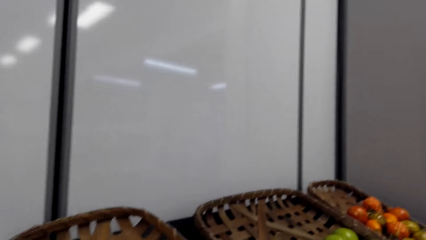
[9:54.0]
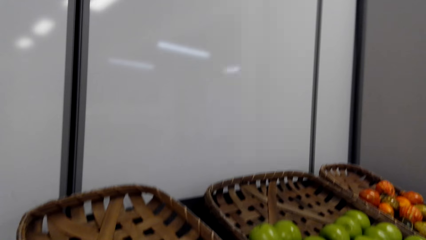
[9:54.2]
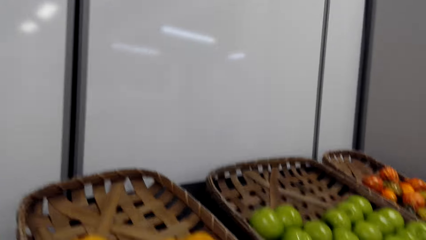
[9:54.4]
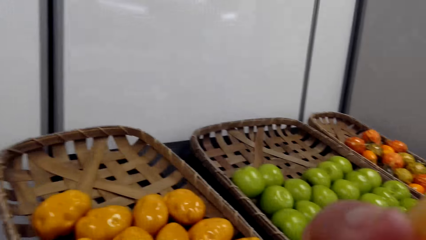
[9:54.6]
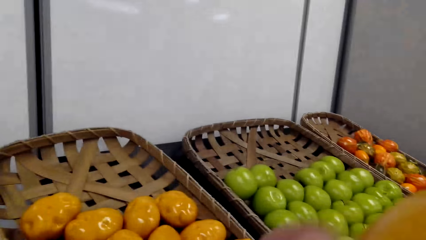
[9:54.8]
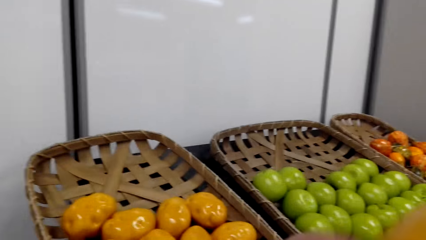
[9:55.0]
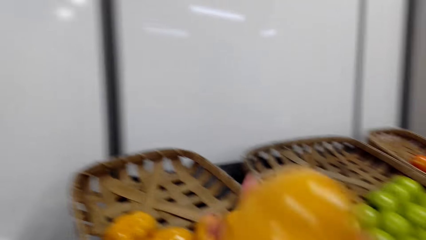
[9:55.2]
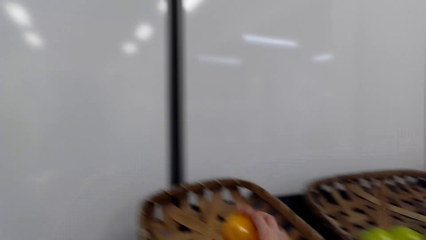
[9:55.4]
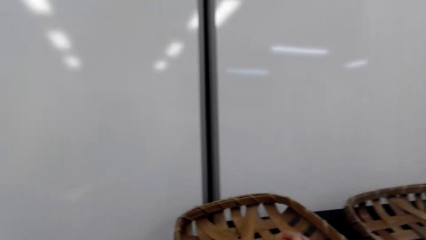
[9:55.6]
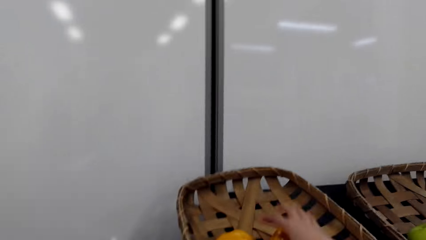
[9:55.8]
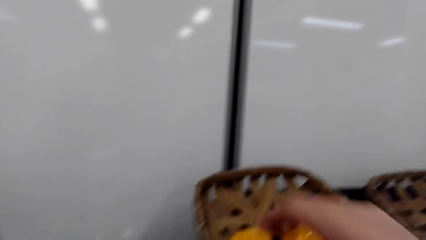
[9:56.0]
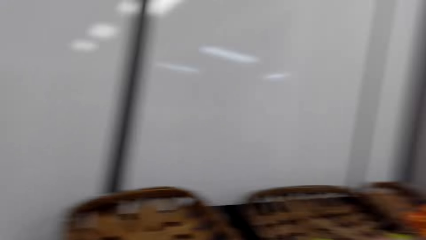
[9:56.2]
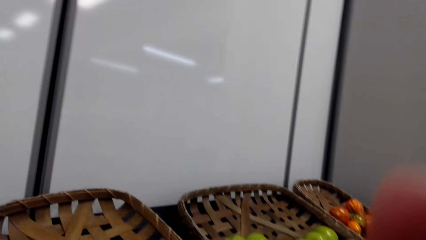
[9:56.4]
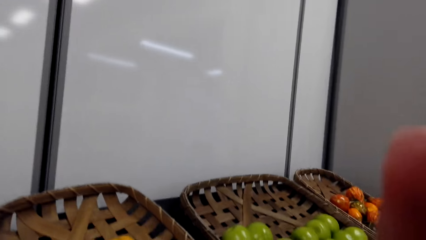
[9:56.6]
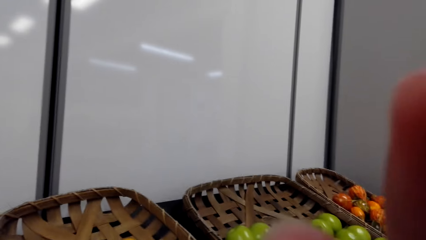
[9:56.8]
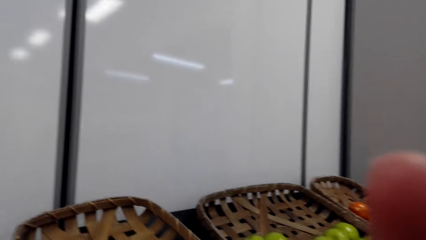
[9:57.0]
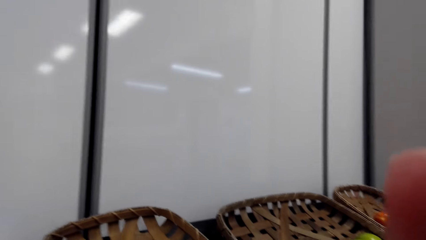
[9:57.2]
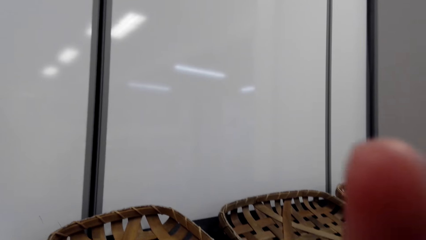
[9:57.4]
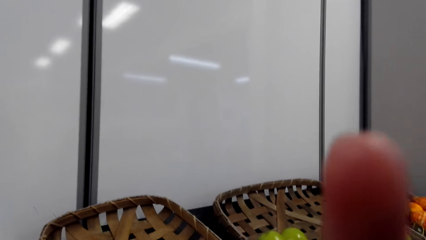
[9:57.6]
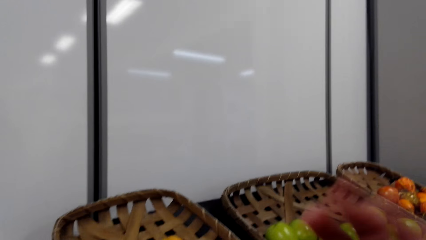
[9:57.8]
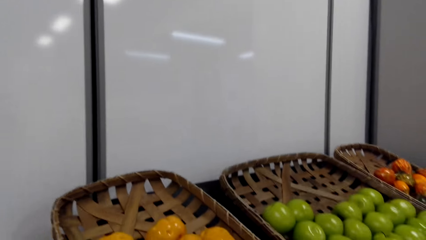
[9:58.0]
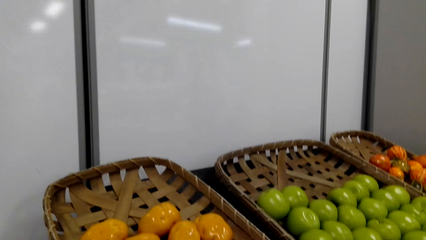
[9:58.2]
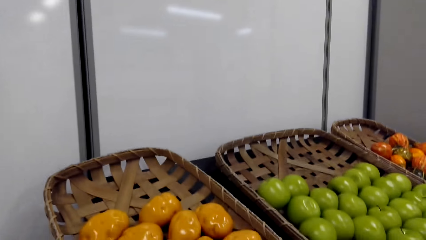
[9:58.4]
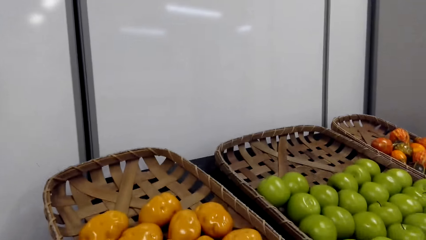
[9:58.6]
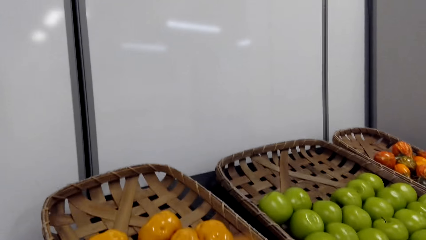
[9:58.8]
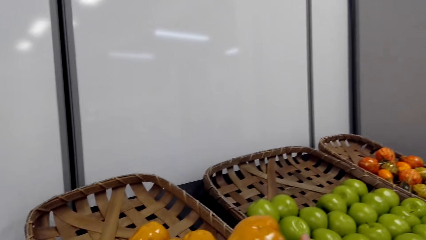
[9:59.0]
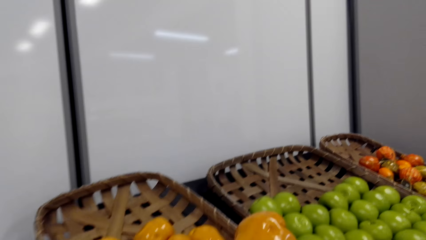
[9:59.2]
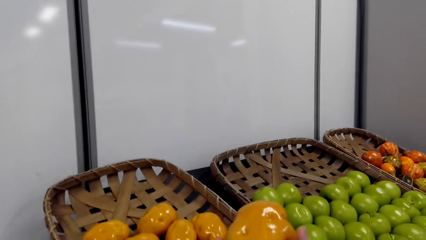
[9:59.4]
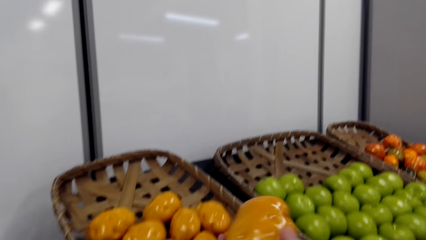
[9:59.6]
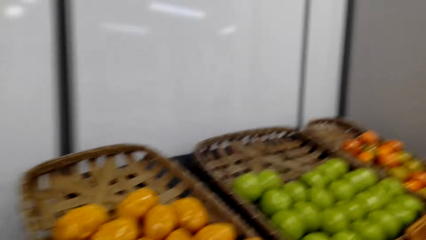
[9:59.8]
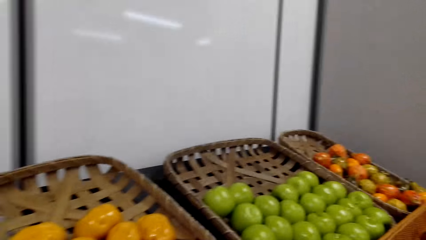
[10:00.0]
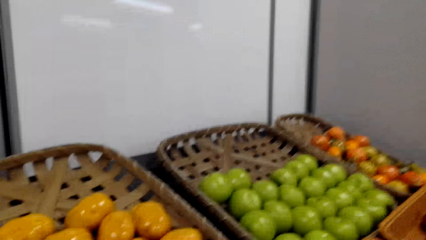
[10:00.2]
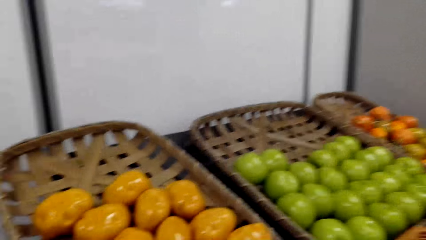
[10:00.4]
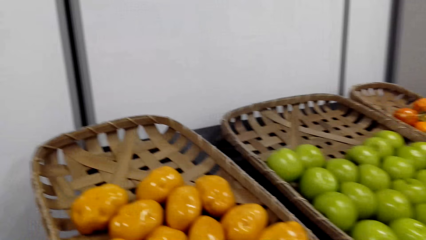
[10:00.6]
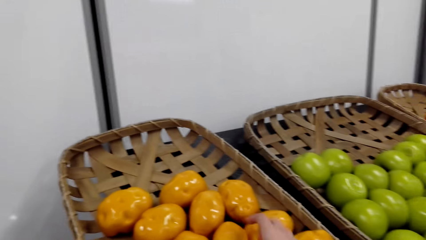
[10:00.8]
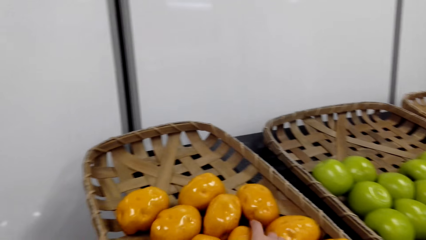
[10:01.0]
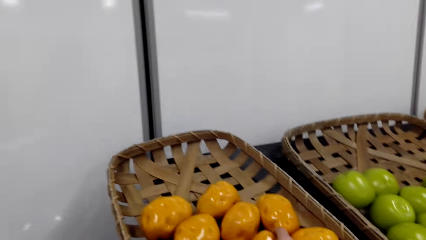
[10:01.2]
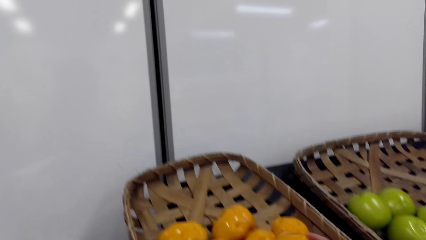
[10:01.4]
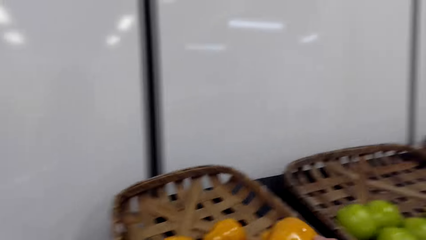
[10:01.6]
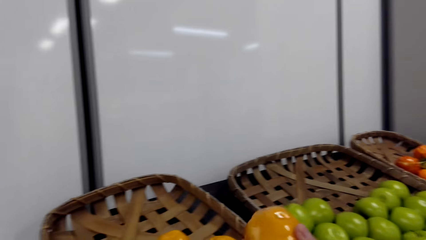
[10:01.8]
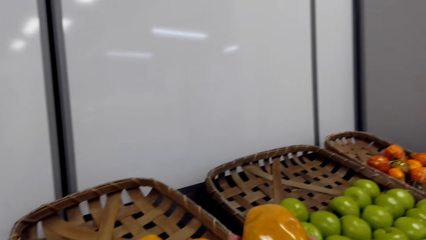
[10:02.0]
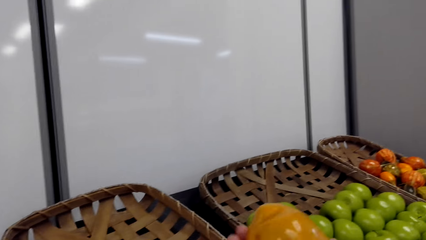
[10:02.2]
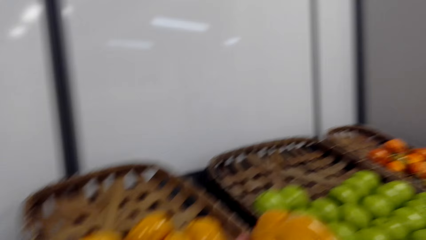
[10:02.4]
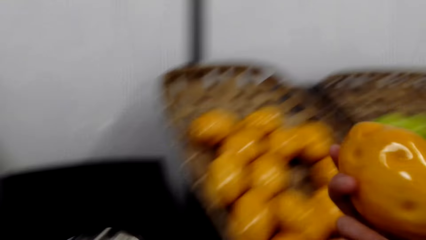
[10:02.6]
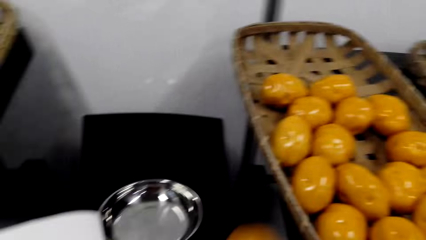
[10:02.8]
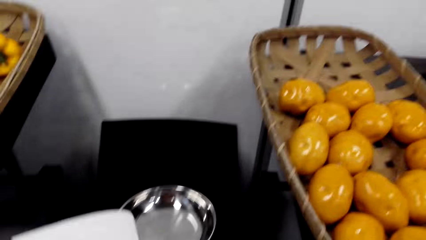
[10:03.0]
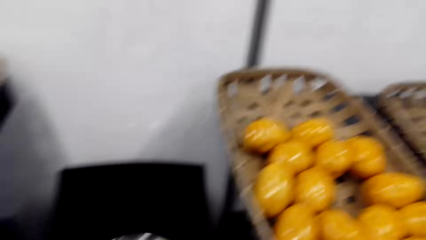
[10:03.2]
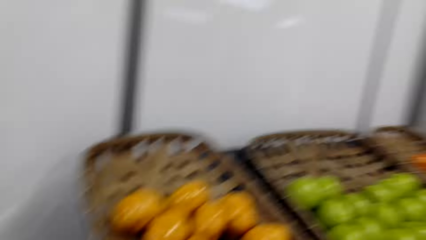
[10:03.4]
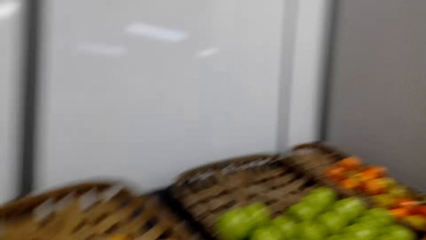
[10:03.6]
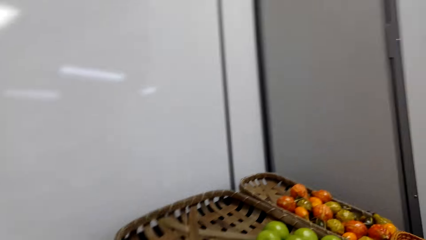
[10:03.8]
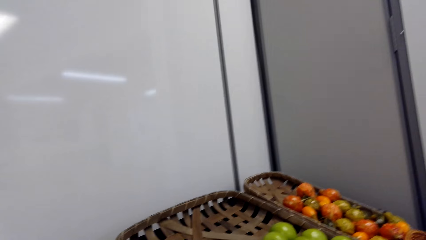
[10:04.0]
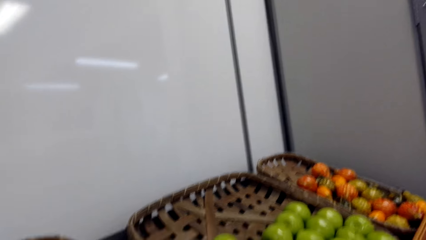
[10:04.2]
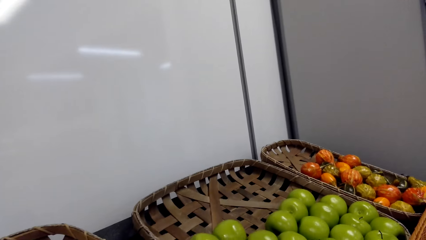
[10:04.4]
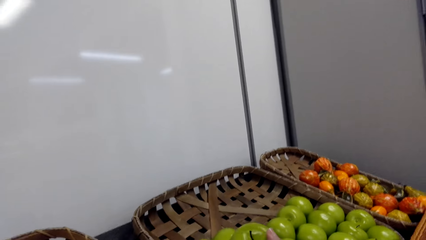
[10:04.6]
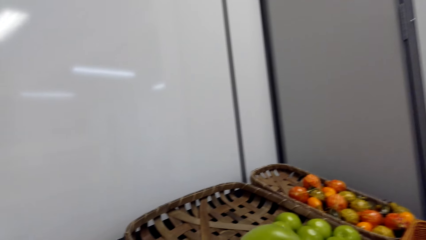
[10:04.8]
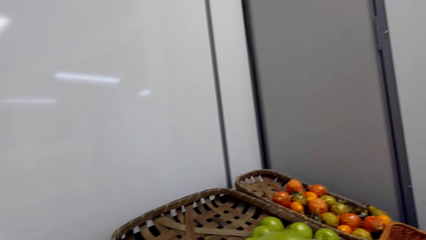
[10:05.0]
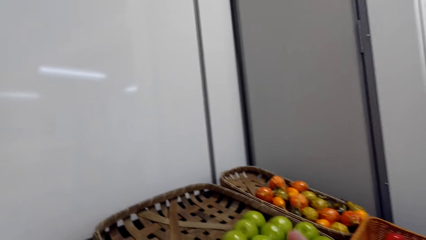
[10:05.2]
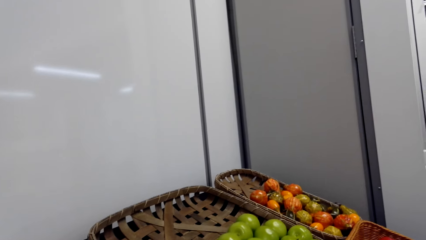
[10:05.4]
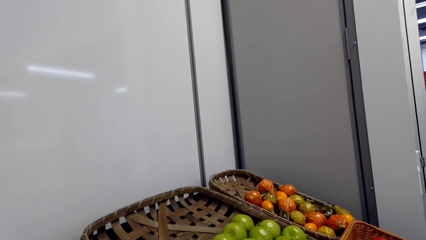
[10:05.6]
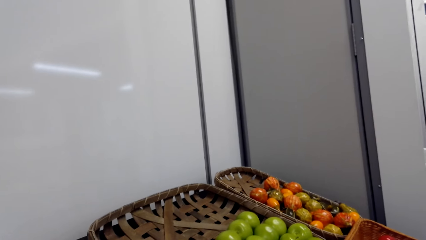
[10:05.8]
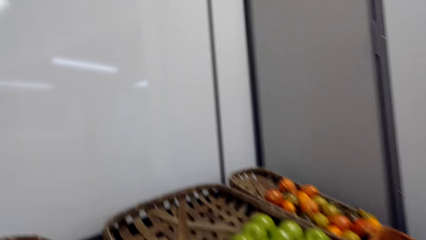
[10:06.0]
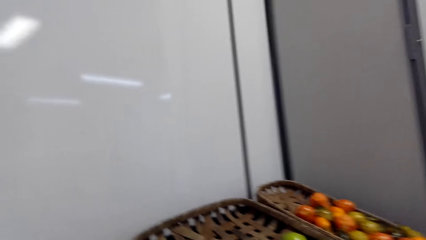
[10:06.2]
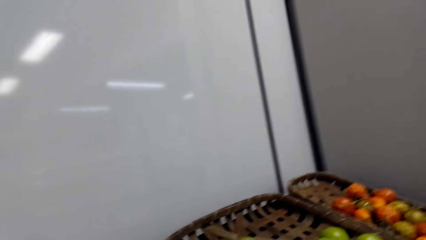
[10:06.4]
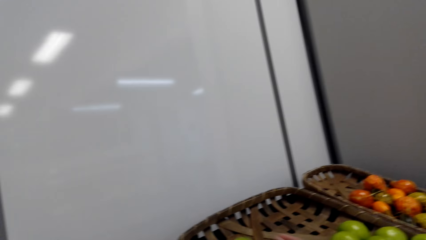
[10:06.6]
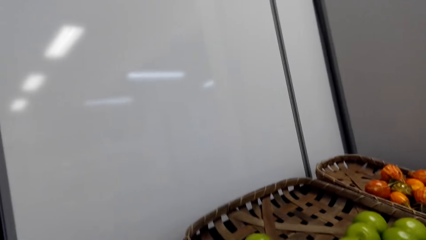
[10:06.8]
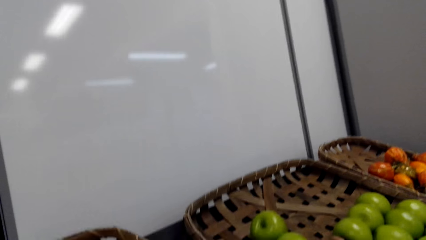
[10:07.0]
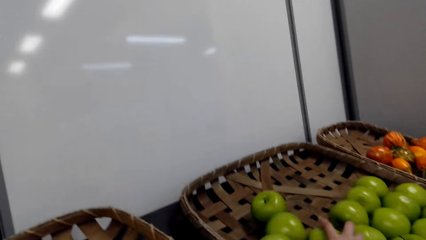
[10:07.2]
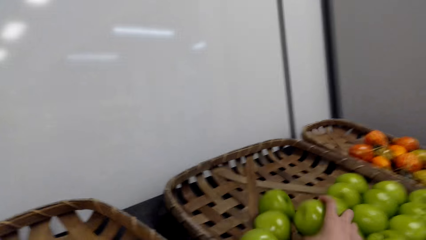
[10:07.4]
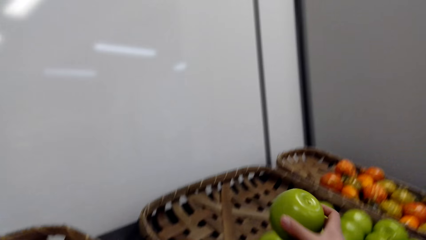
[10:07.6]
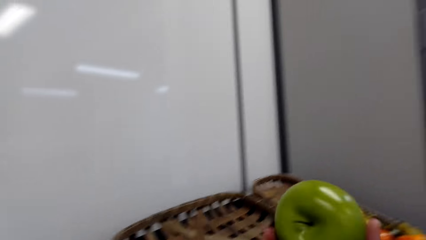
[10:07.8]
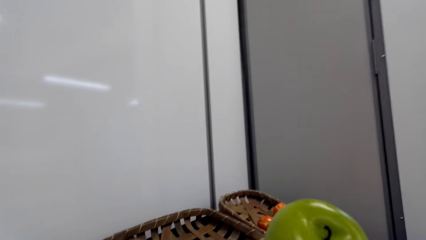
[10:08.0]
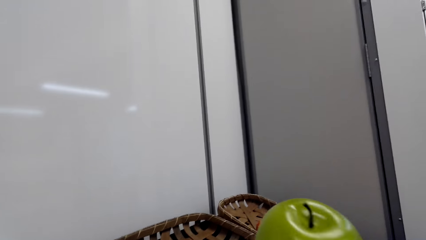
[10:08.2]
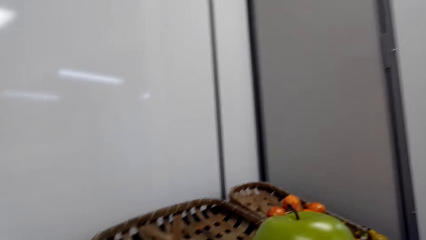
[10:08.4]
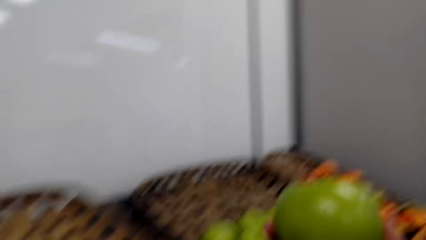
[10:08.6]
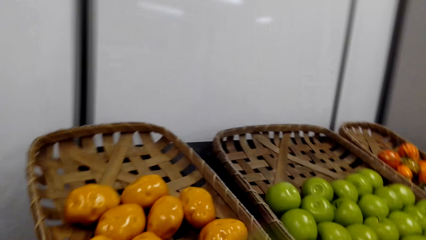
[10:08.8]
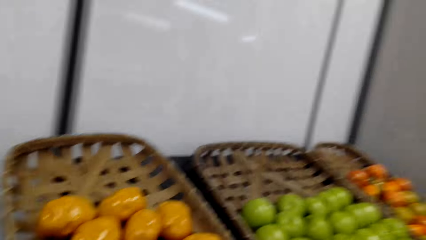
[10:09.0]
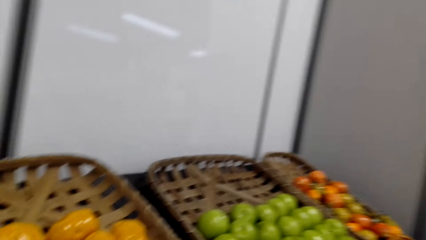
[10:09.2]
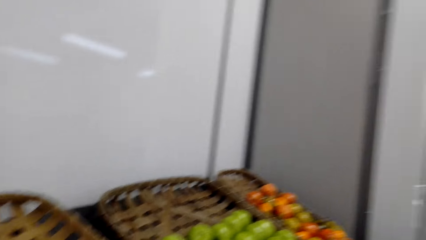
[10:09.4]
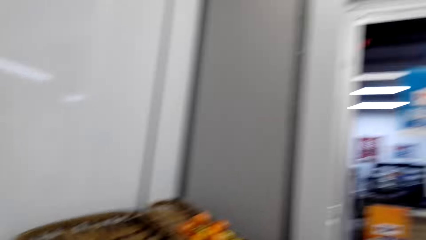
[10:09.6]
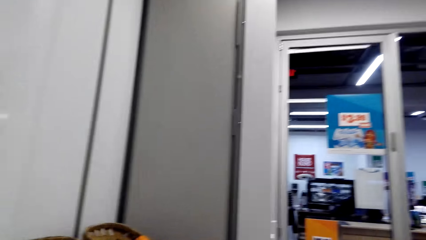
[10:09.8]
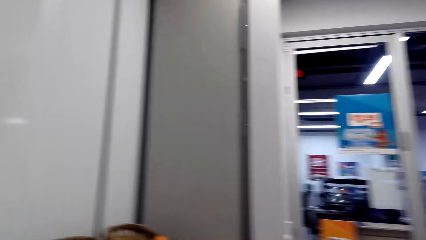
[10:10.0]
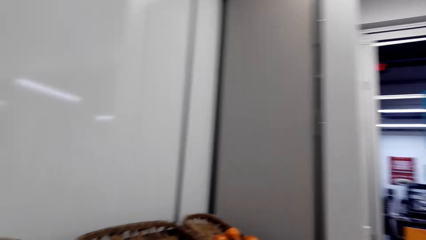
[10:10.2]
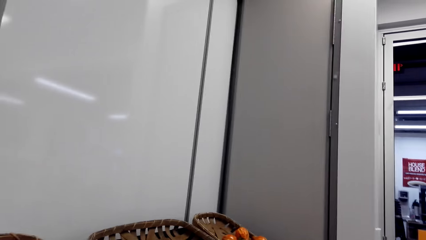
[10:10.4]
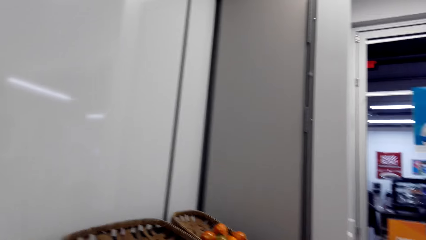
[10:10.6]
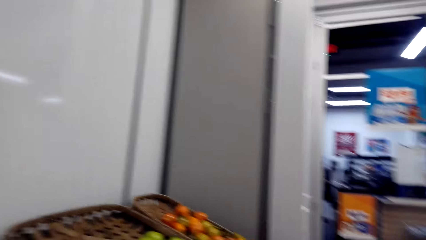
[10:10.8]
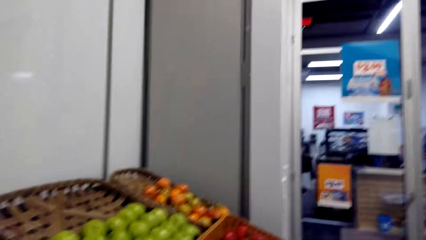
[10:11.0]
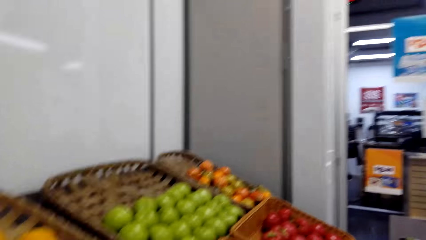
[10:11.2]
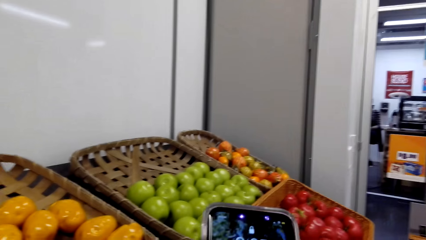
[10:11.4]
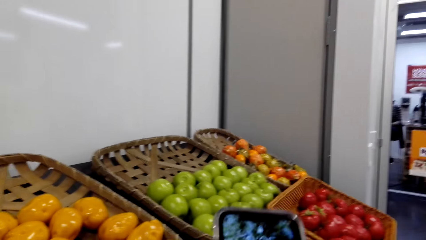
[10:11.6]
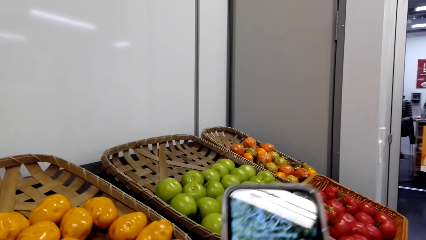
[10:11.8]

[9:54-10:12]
The camera wearer looks around a grocery store. They drop the fruit. They adjust fruits on a basket. They look around the grocery store. They pick a fruit. They drop the fruit. They hold a fruit. They pick a fruit. They drop the fruit. They hold a fruit. They look around the grocery store. They pick a fruit. They drop the fruit. They pick an apple. They look around the grocery store. They drop the fruit. They walk around the grocery store. They sing a song.
